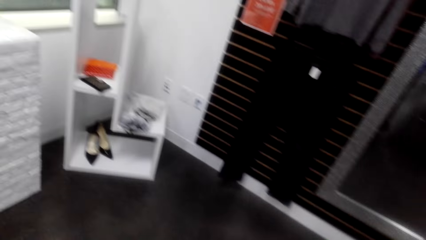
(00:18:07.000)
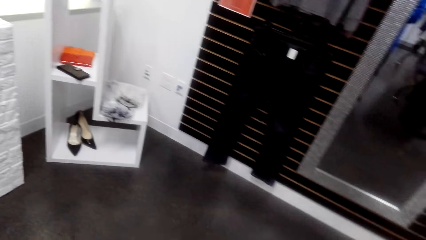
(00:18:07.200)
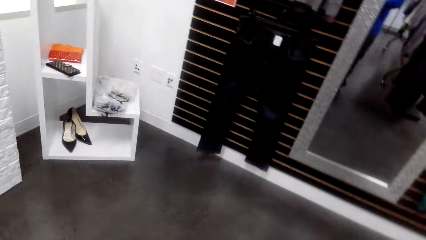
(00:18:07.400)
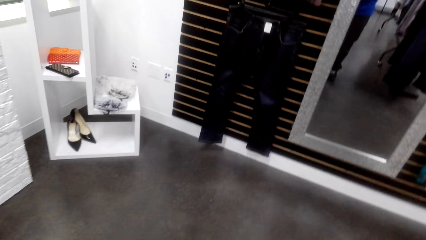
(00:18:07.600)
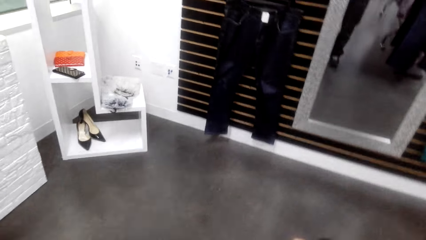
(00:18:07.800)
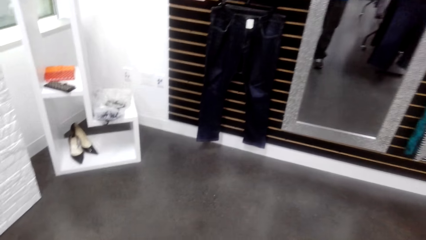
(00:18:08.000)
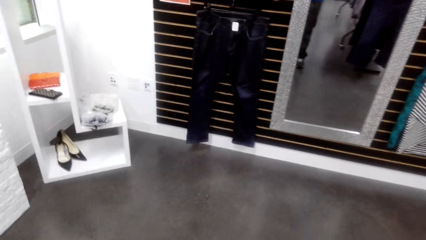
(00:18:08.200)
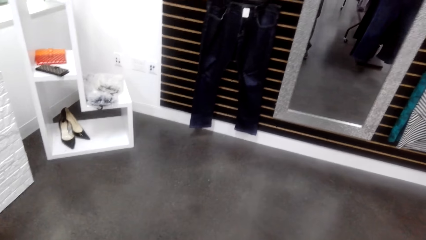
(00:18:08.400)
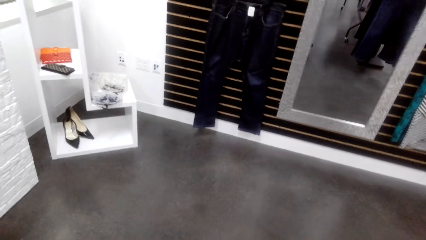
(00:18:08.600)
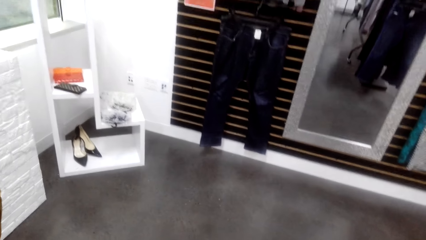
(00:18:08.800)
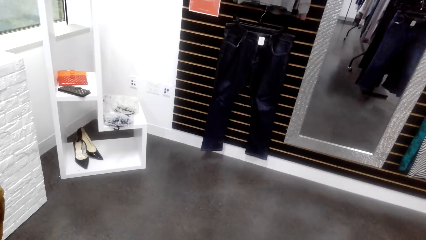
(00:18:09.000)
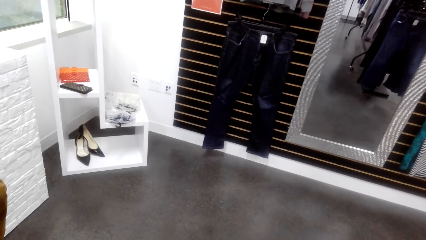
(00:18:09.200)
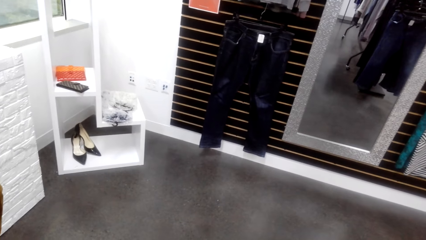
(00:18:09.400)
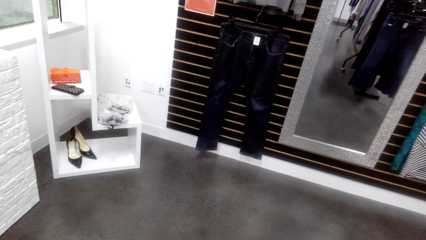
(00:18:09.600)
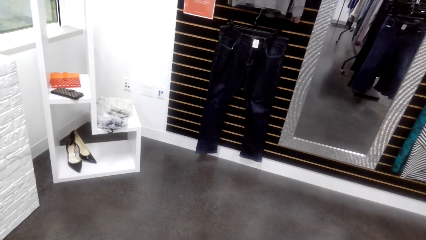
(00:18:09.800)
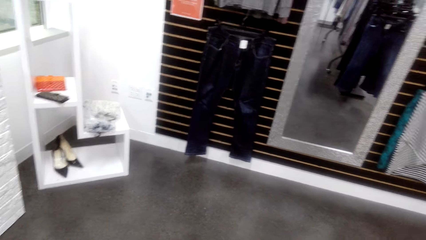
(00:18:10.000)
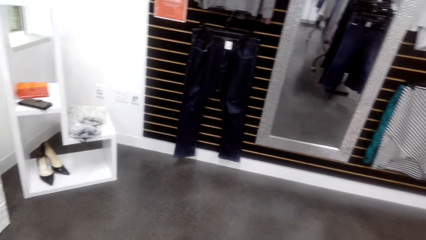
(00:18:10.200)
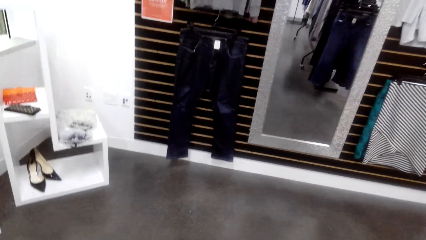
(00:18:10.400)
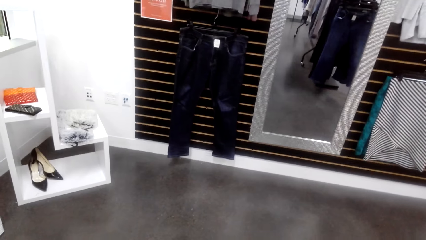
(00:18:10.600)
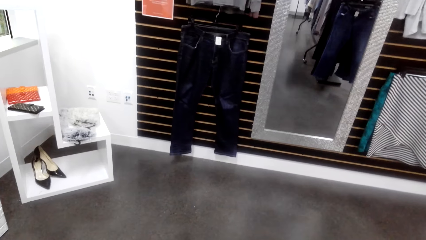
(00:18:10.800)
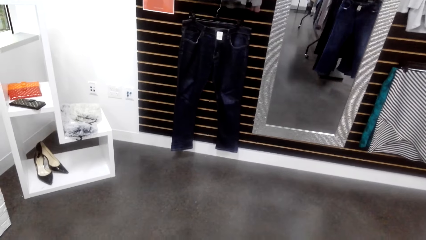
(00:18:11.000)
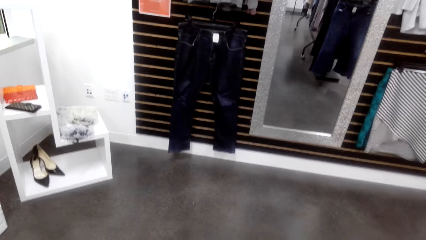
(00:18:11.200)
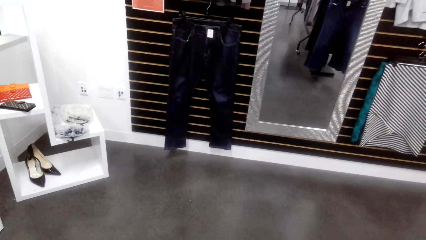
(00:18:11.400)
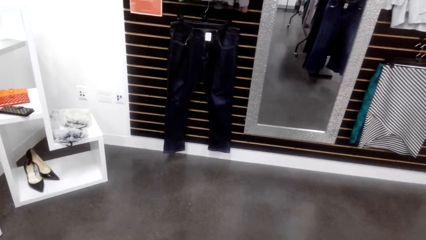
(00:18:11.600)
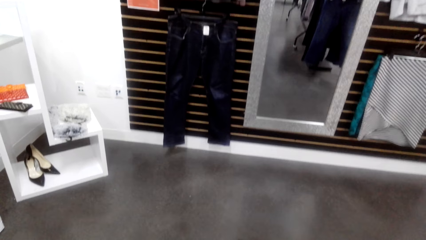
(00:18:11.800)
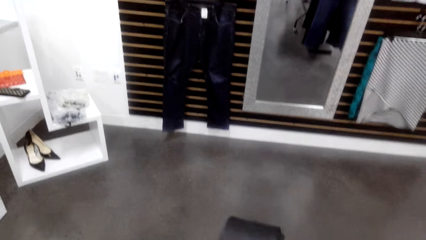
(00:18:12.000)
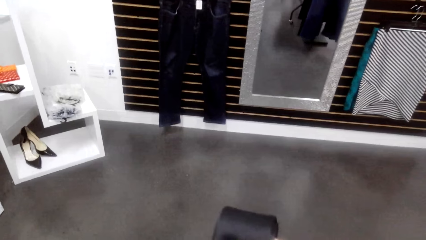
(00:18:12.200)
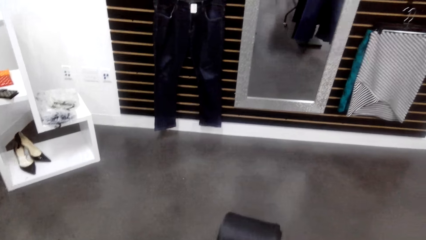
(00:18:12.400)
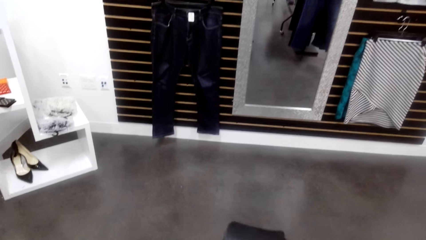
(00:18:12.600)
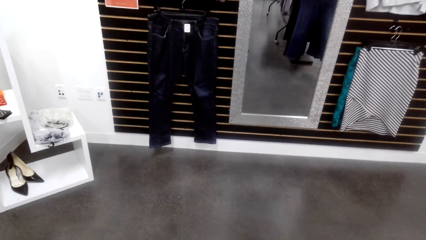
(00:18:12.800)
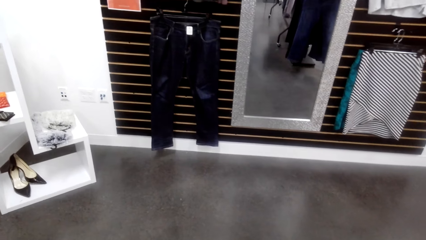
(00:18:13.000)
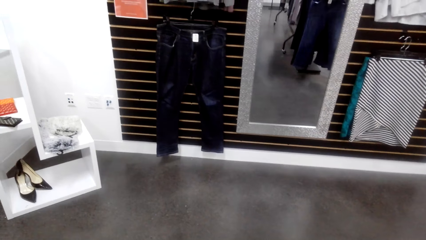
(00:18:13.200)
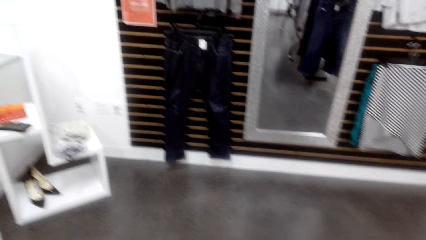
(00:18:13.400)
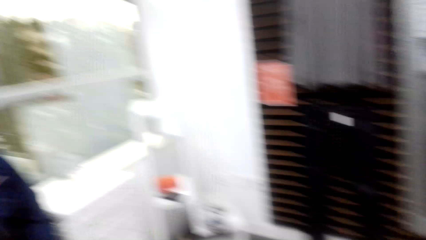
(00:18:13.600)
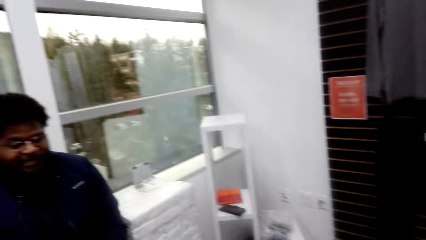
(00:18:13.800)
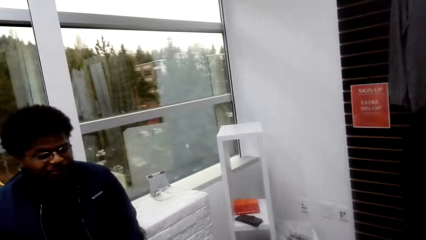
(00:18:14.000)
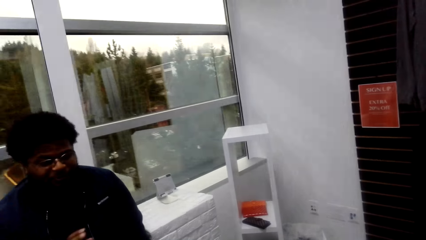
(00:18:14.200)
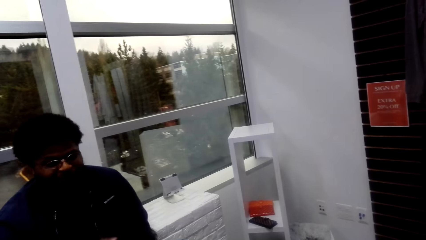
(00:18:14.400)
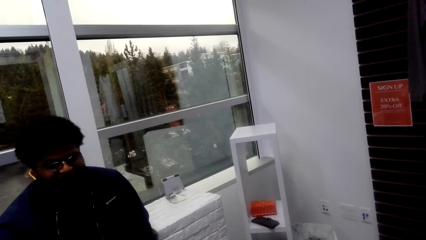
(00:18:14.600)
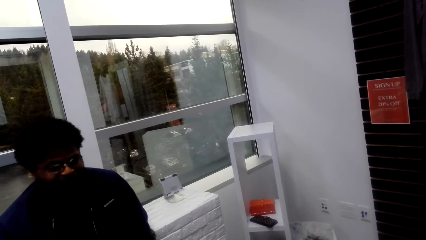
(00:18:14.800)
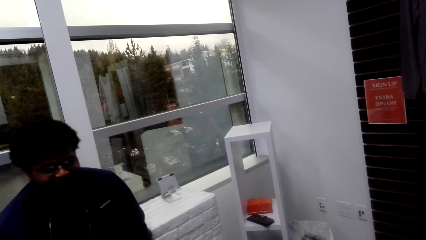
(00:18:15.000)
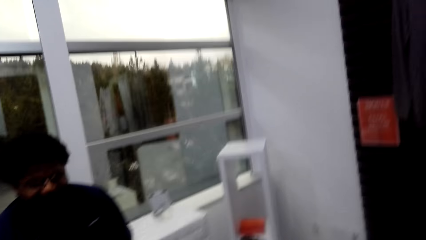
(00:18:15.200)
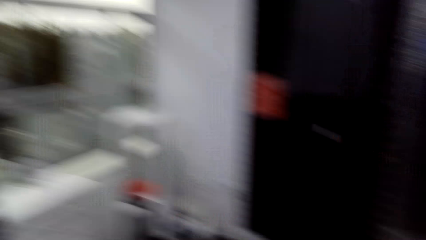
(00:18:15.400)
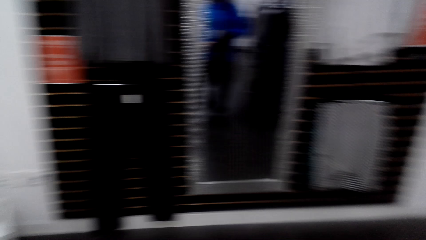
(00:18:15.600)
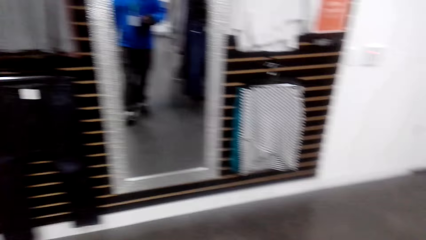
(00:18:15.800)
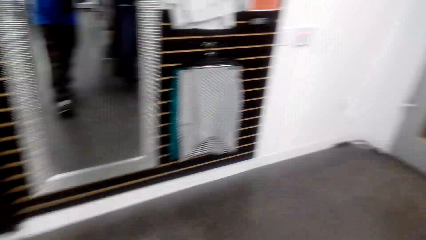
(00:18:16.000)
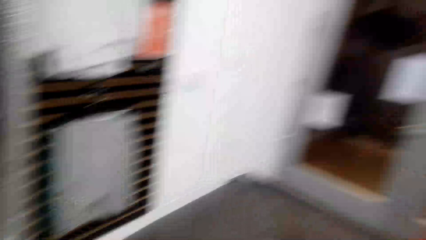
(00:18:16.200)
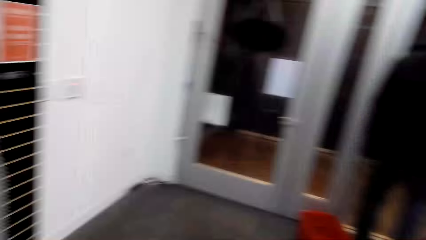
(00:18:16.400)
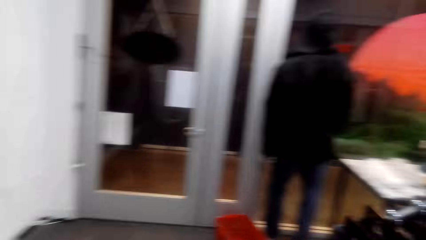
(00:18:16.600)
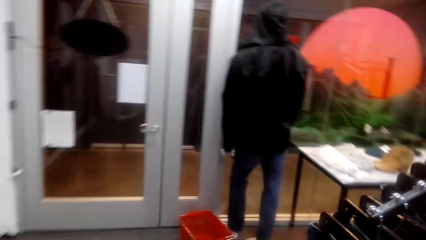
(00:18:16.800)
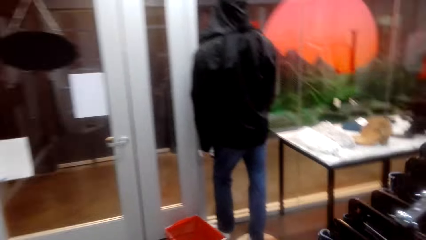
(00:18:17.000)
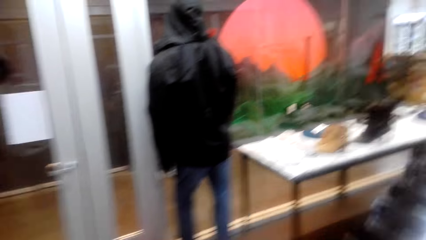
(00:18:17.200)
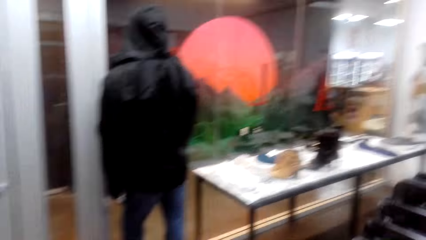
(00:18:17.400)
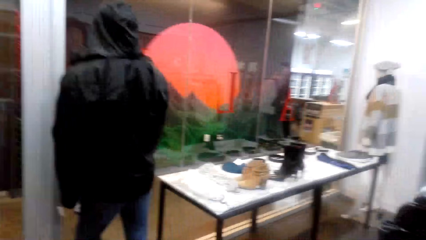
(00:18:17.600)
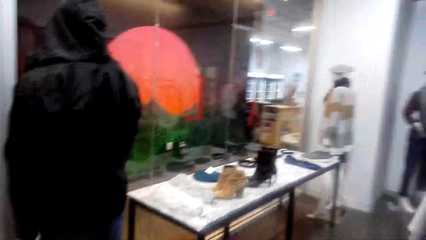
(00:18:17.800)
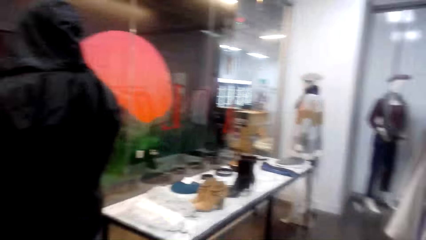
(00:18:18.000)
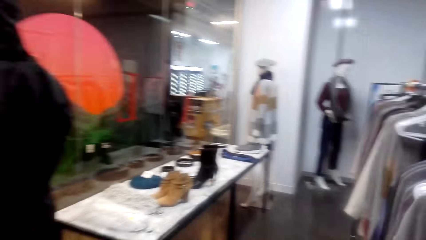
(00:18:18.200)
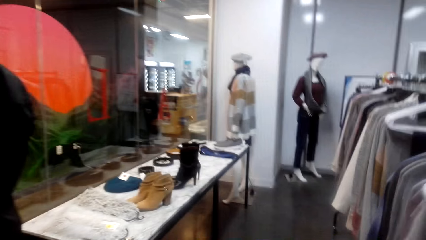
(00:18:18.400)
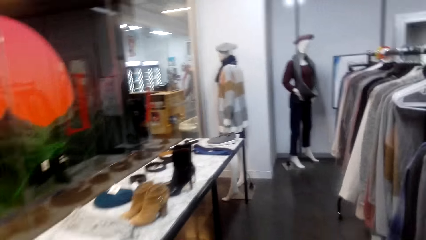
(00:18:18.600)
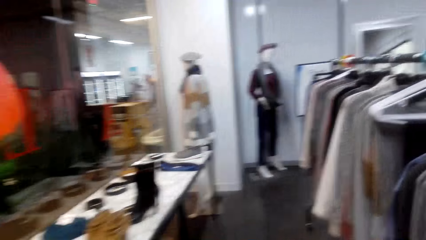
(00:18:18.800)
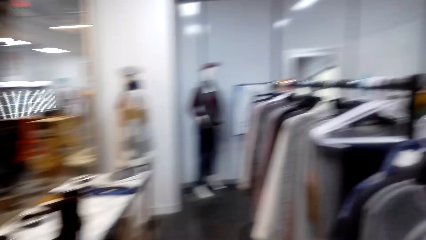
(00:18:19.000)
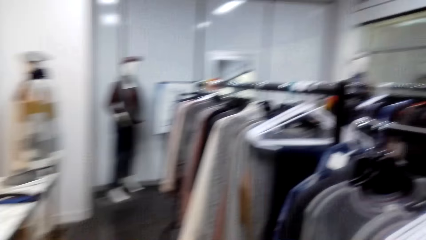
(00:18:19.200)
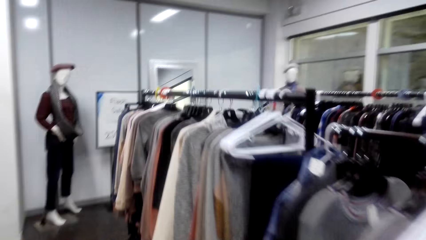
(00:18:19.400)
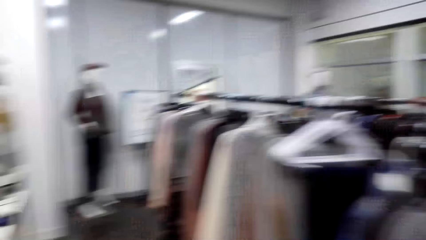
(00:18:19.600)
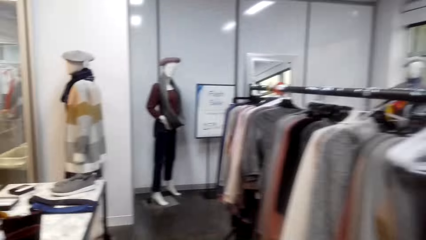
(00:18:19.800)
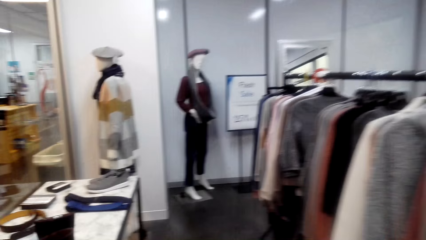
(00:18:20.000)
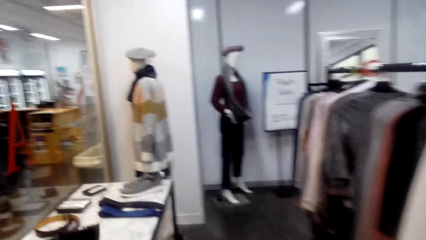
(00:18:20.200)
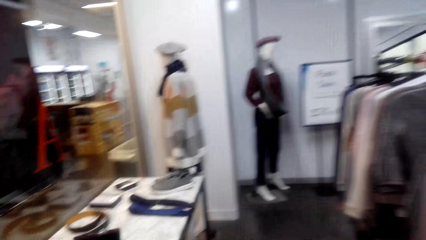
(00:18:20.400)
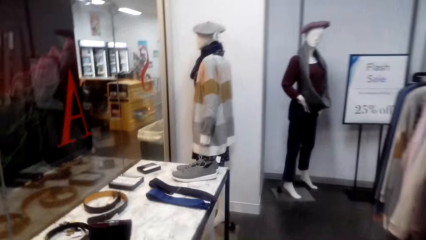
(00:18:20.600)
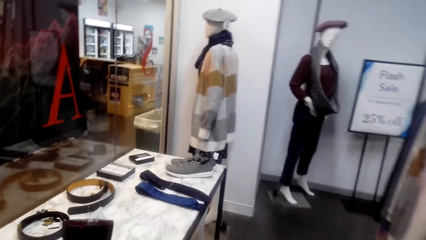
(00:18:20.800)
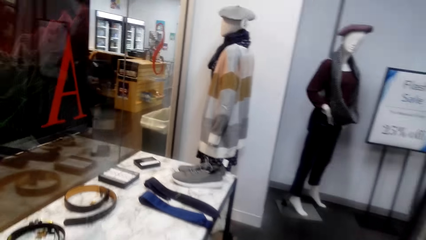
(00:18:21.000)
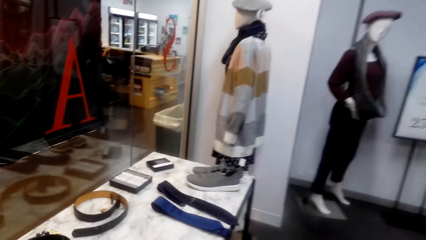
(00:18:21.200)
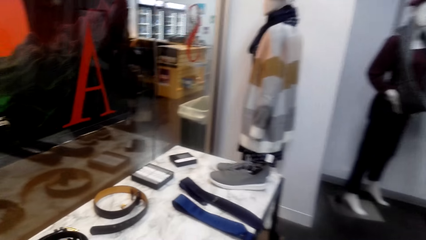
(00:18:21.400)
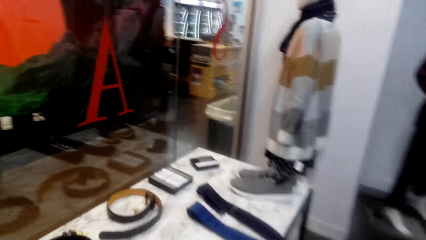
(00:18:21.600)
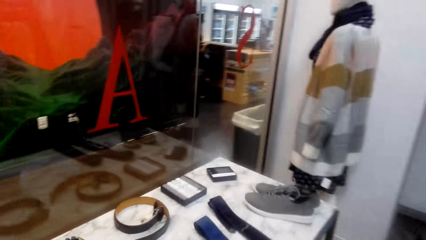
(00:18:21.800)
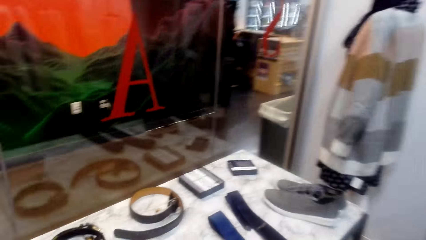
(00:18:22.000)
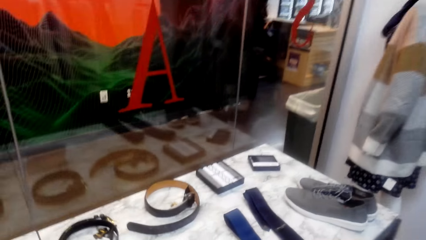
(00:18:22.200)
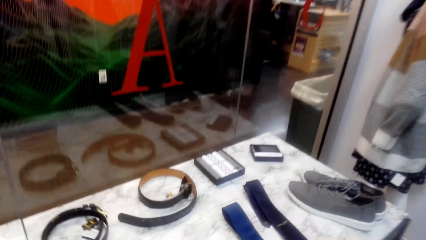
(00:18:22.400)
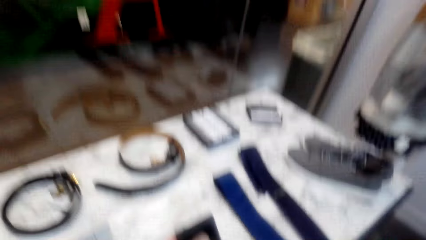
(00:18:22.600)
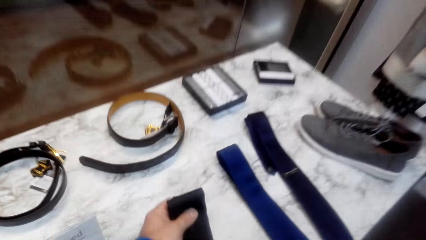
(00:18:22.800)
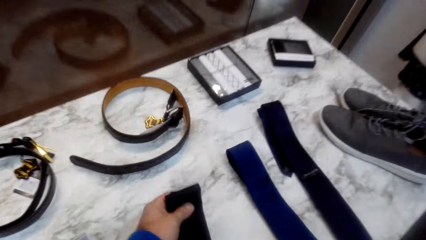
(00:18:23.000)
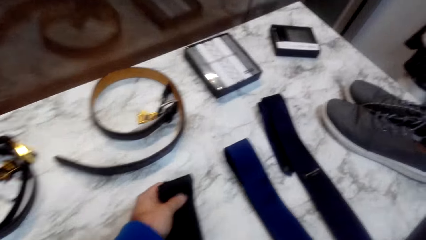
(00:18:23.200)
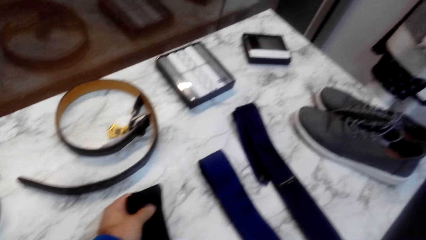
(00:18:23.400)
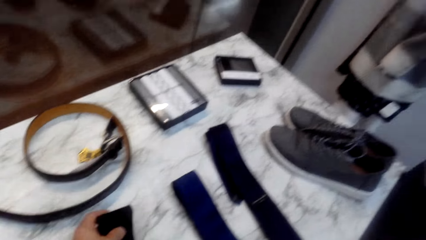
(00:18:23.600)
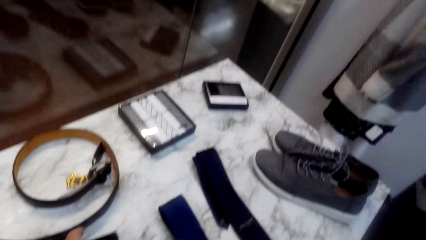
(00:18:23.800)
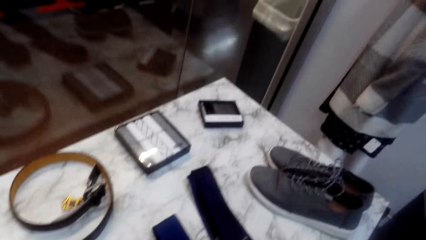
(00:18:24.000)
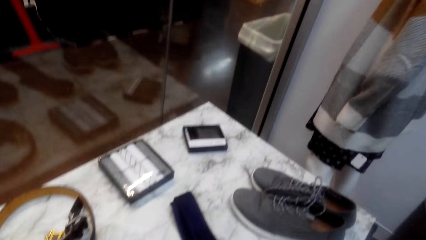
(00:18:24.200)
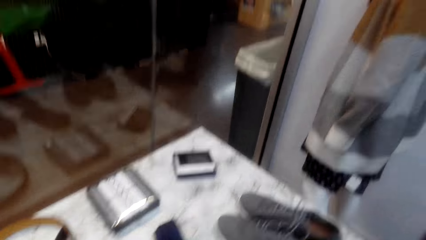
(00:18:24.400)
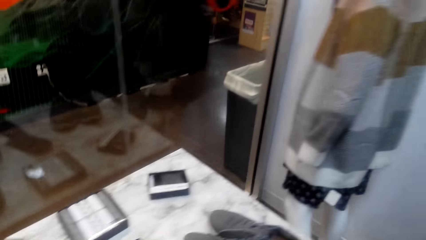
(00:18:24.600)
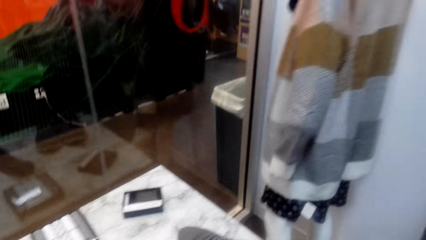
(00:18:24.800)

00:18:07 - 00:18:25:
The camera wearer looks around the store. The man talks to the camera wearer. The camera wearer walks around. They look around. They walk around. They pick up the neck tie or sock.
